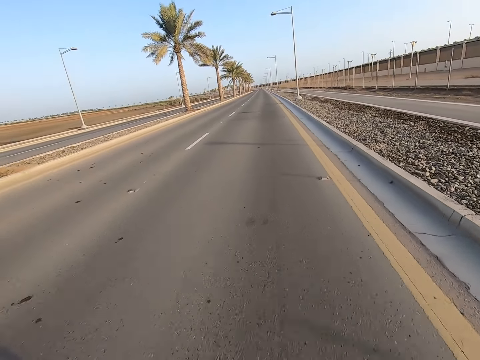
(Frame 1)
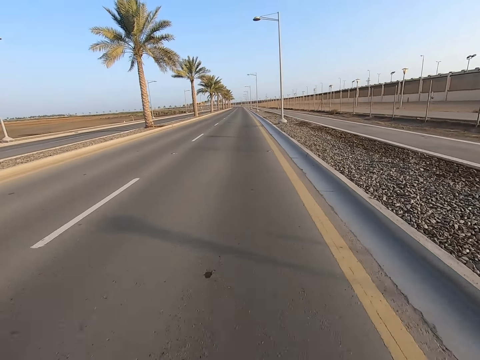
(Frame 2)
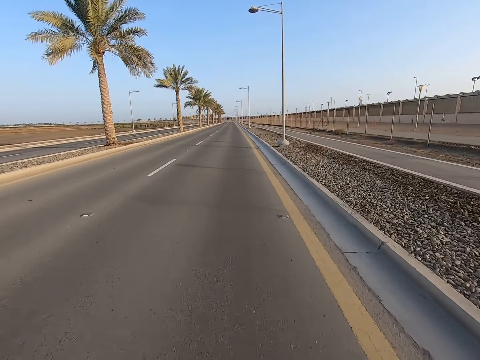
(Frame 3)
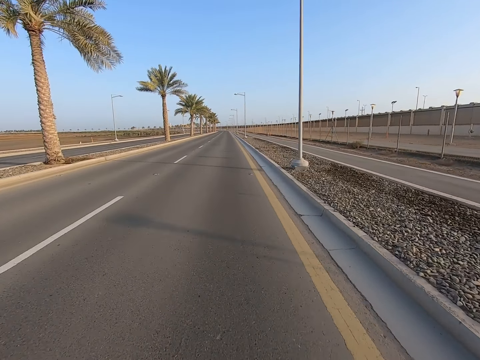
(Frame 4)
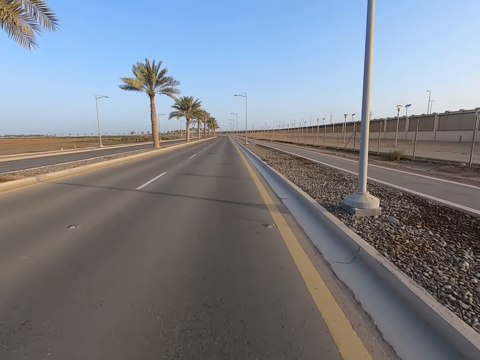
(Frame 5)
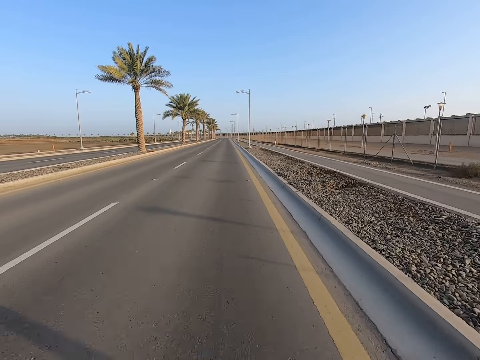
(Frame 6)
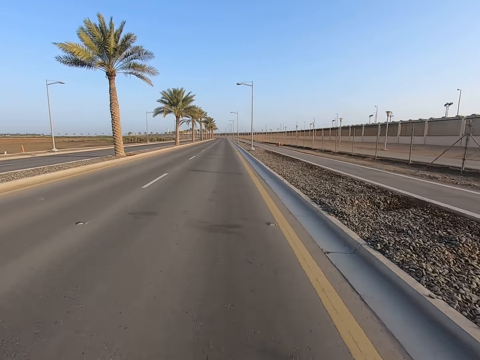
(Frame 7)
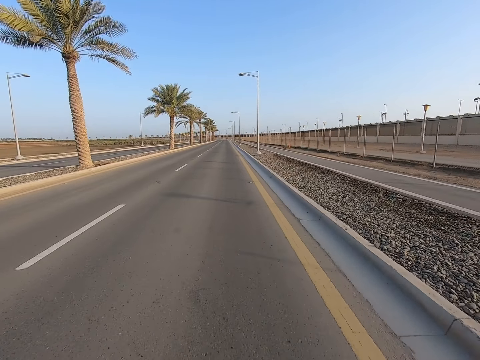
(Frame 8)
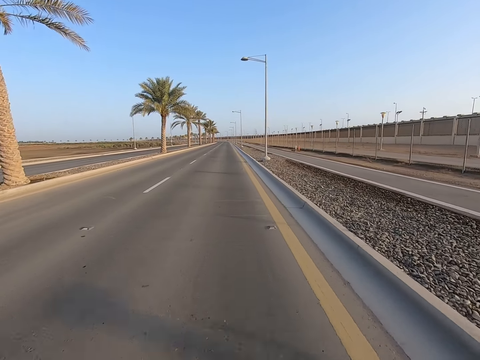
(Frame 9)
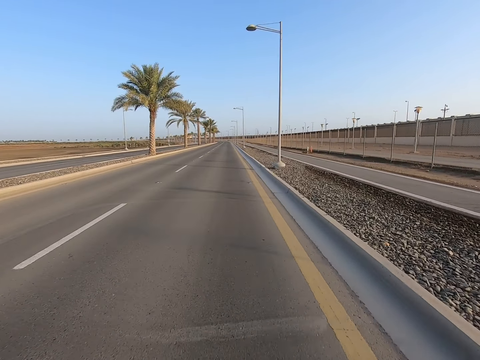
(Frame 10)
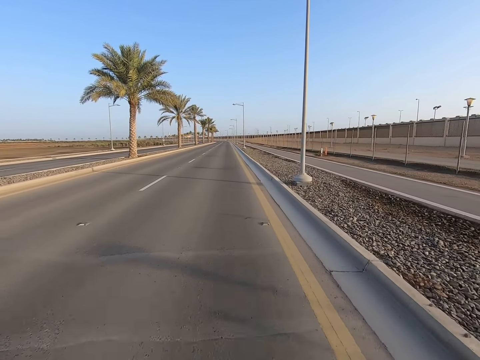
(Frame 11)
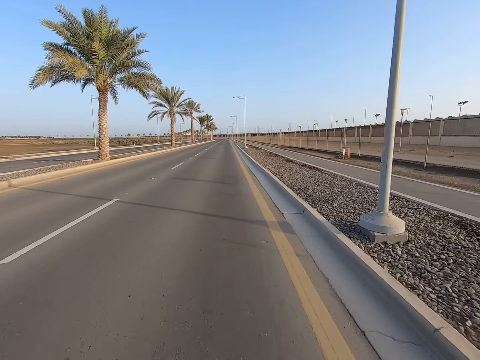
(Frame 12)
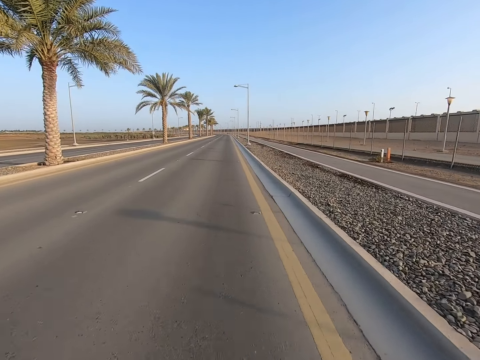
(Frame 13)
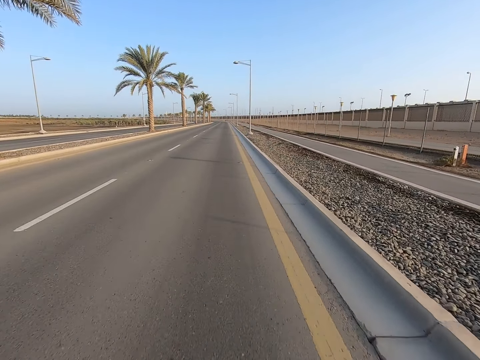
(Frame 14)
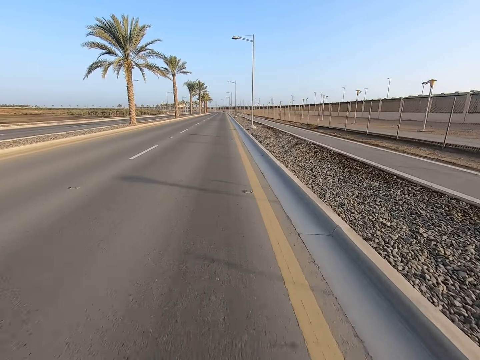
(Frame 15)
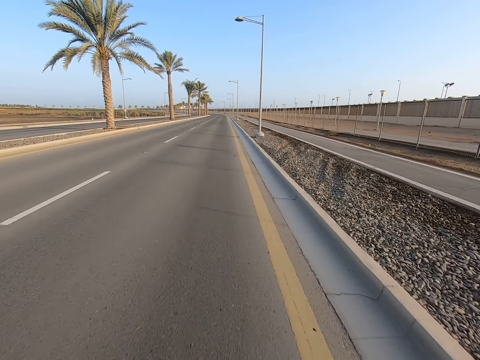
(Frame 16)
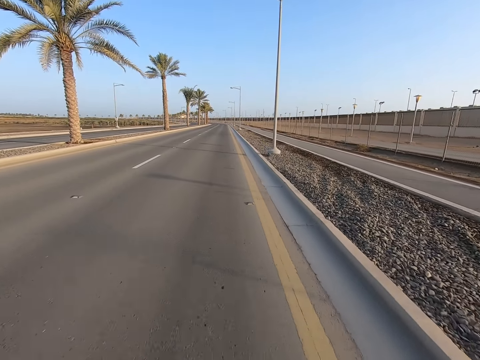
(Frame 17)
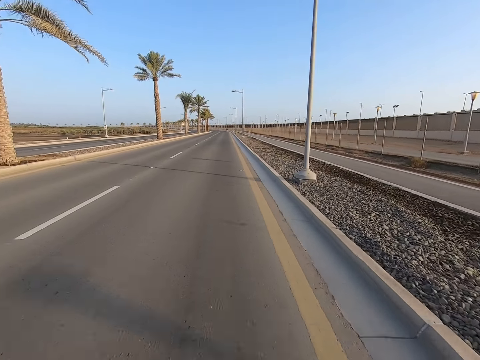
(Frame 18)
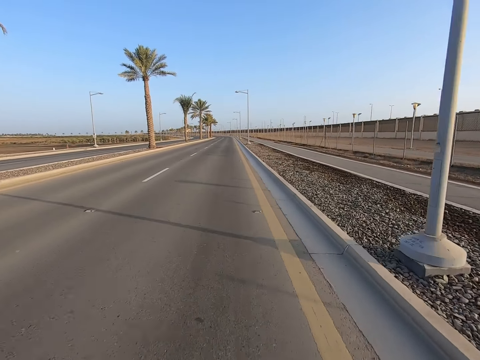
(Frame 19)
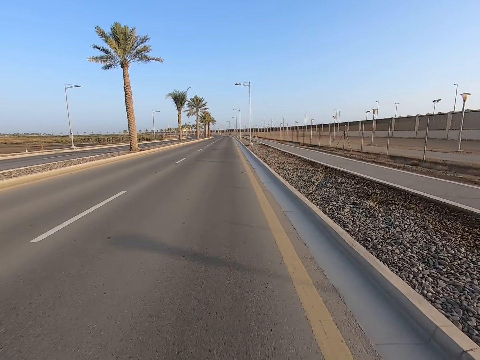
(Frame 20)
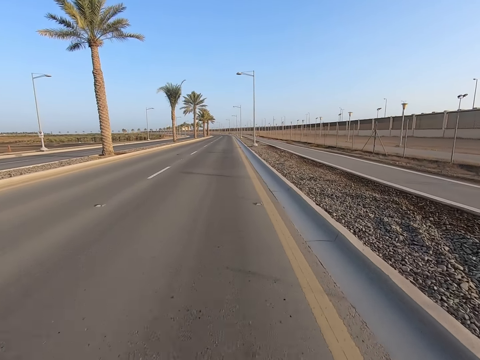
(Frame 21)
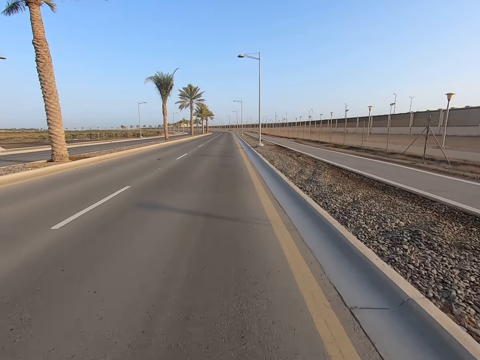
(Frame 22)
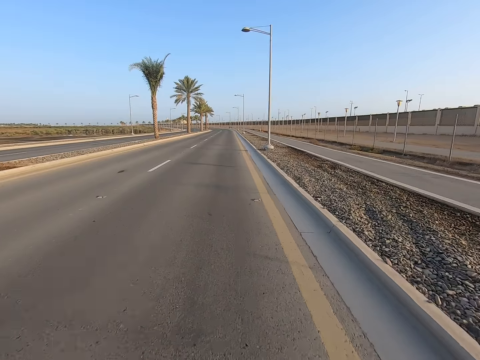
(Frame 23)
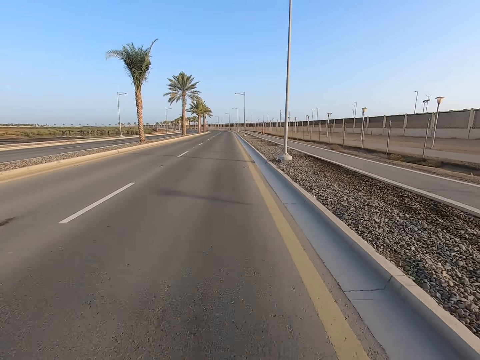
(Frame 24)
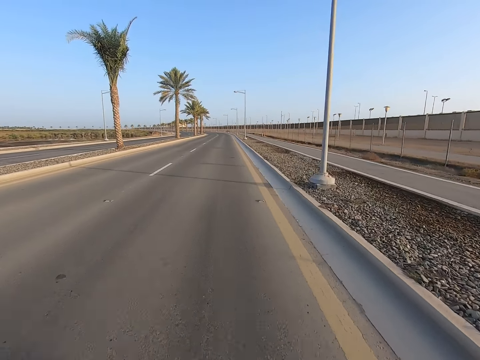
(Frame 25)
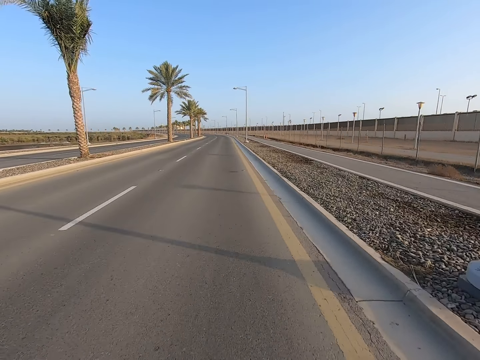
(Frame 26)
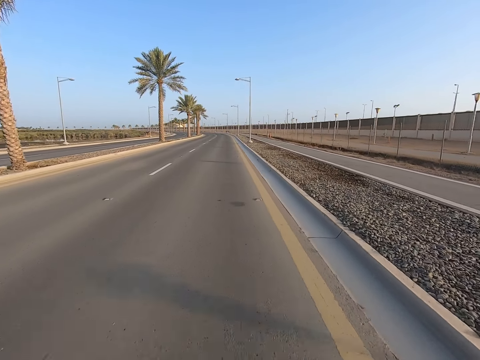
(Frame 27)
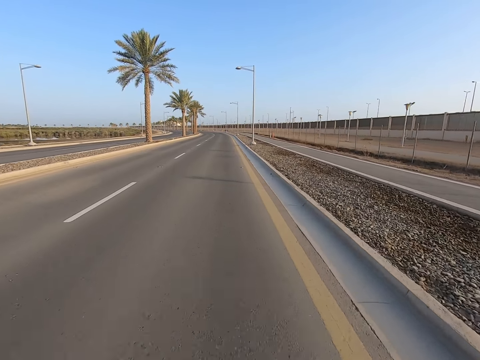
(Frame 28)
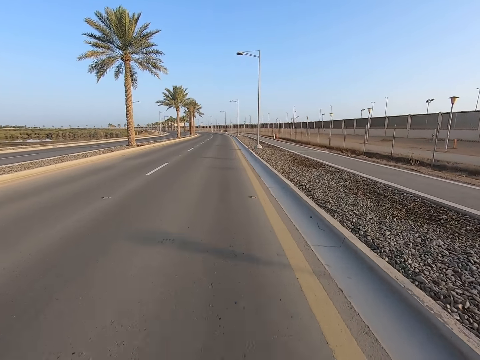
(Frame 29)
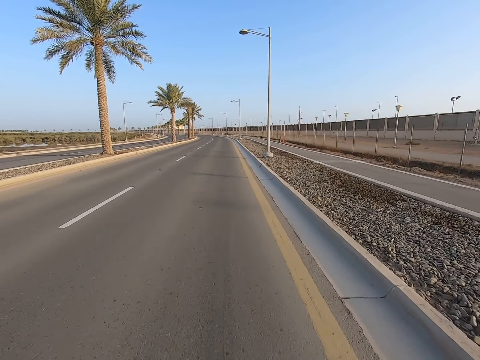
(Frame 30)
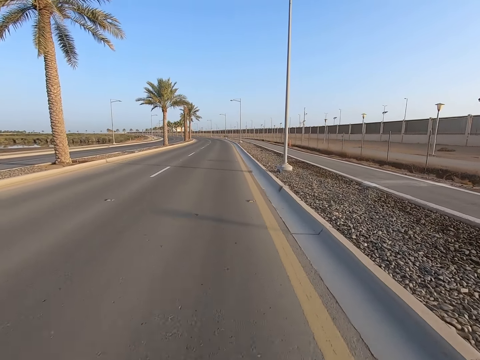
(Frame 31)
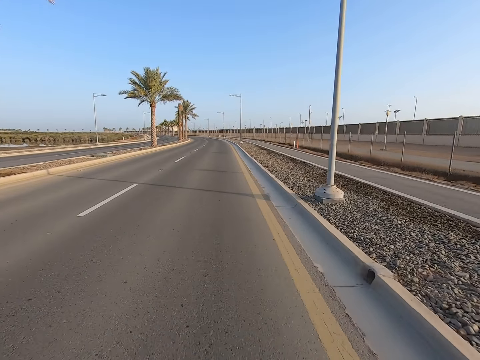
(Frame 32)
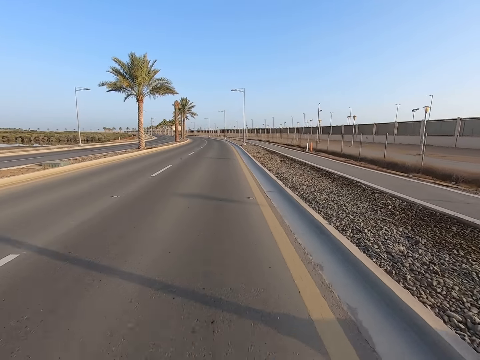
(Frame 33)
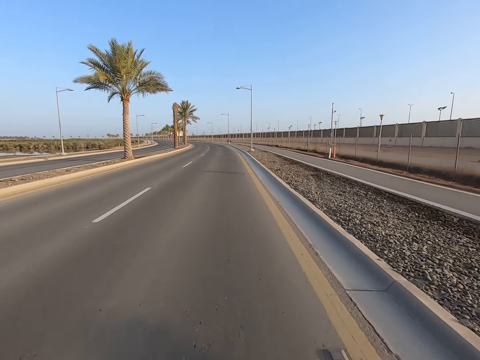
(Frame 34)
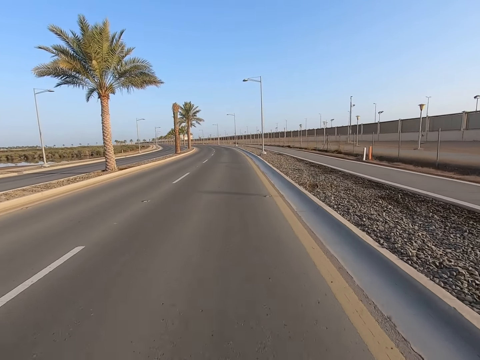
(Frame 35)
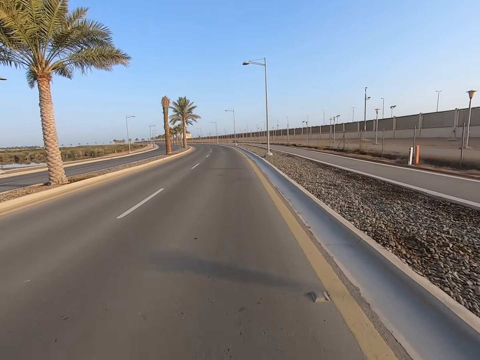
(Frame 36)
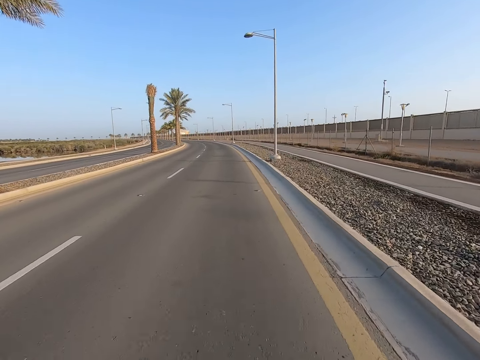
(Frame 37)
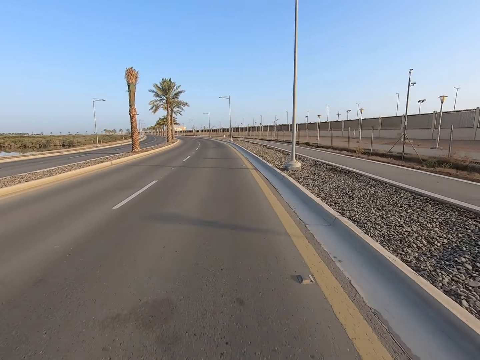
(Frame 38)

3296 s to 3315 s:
The camera wearer rides the bicycle on the road. They look at the streetlights on the road side. They look at the palm trees on the road.

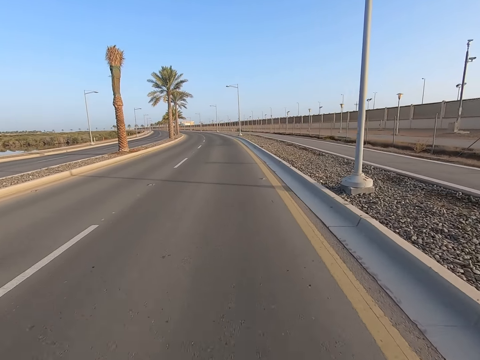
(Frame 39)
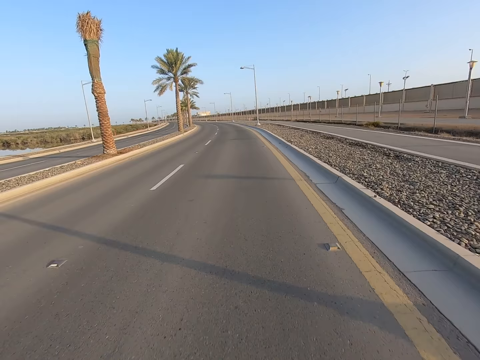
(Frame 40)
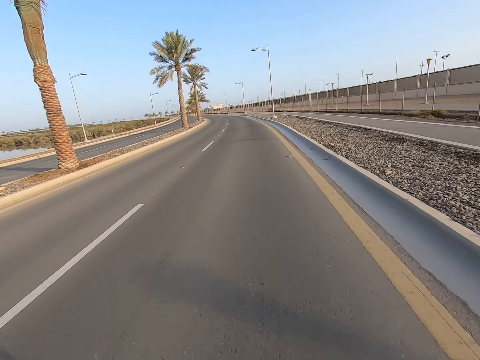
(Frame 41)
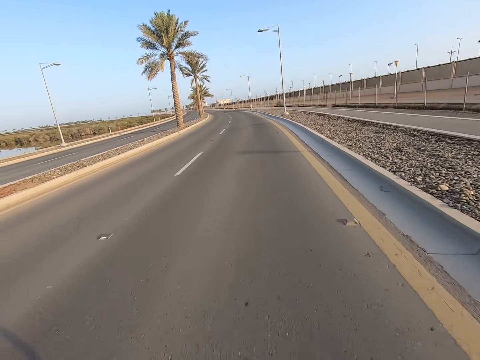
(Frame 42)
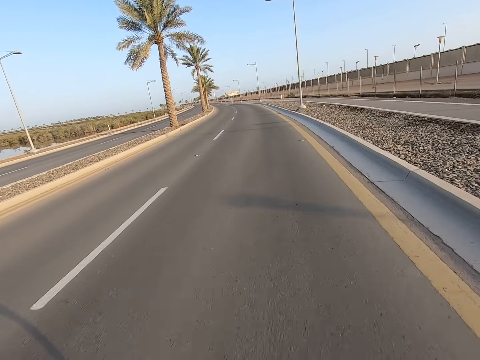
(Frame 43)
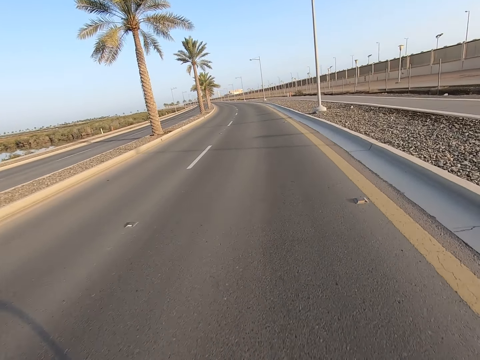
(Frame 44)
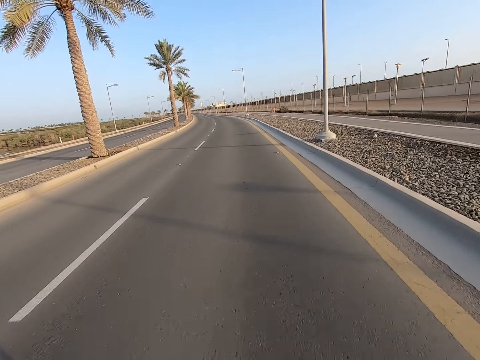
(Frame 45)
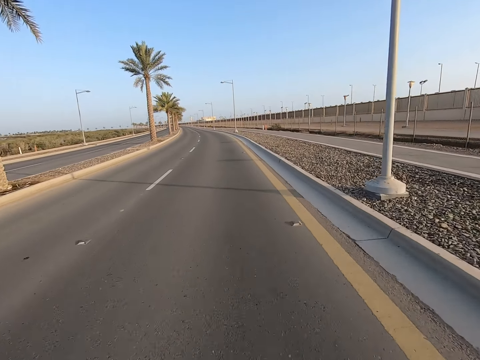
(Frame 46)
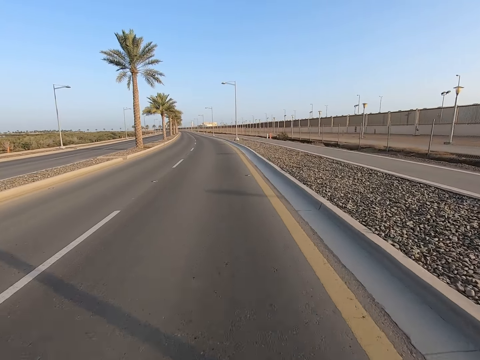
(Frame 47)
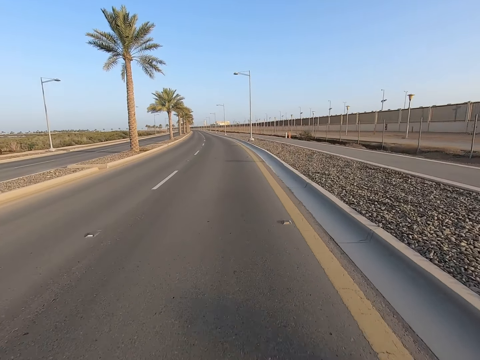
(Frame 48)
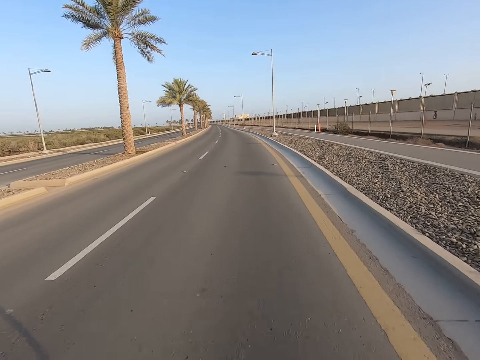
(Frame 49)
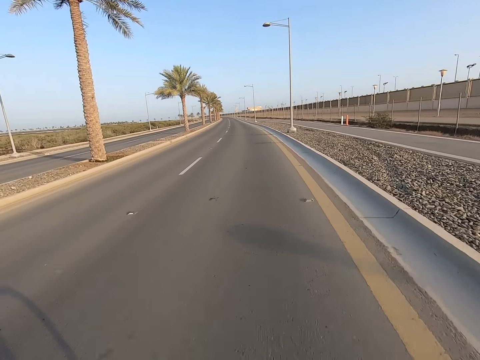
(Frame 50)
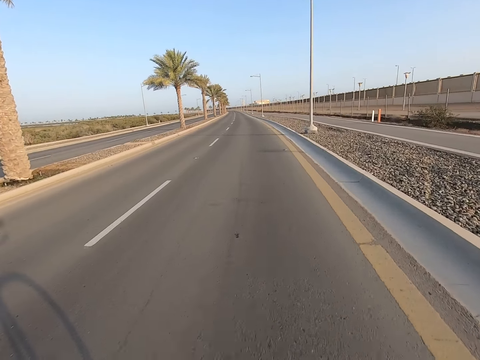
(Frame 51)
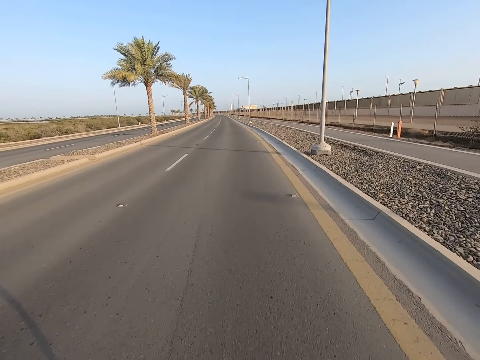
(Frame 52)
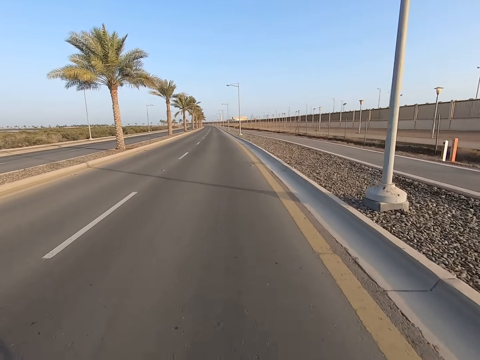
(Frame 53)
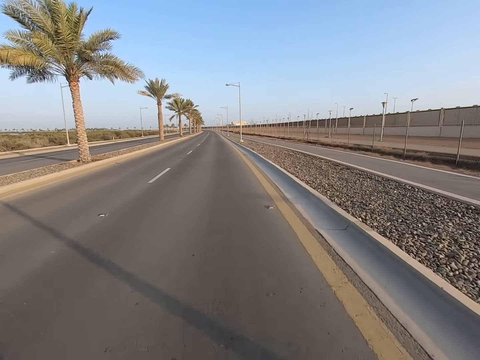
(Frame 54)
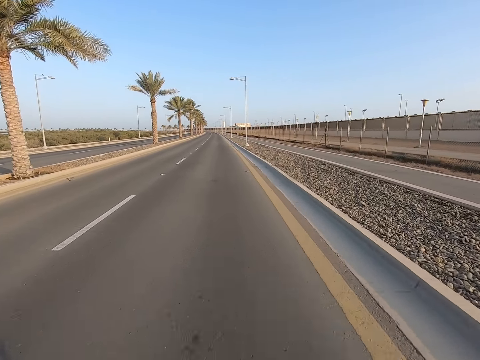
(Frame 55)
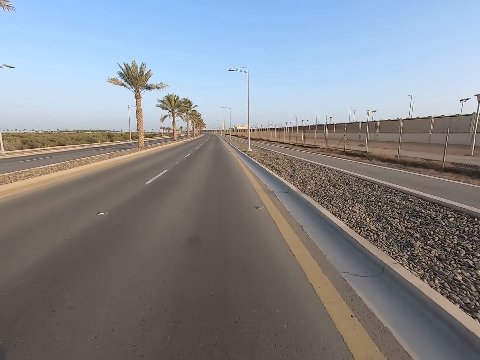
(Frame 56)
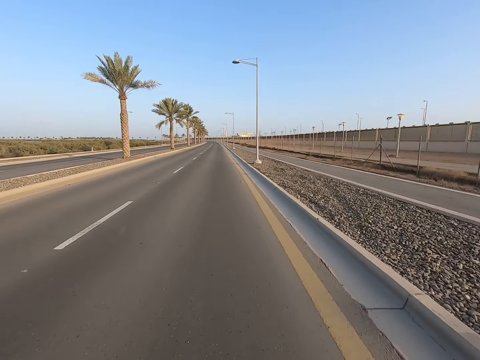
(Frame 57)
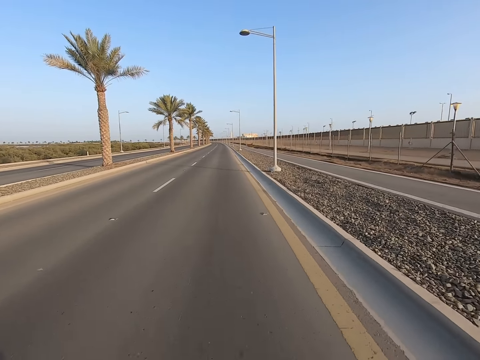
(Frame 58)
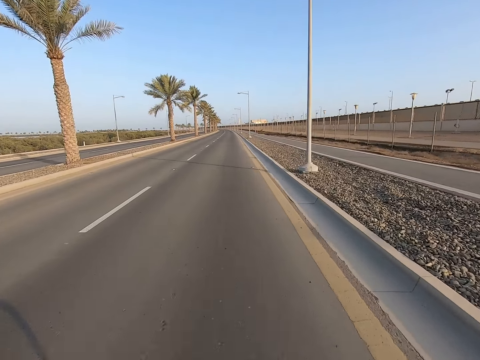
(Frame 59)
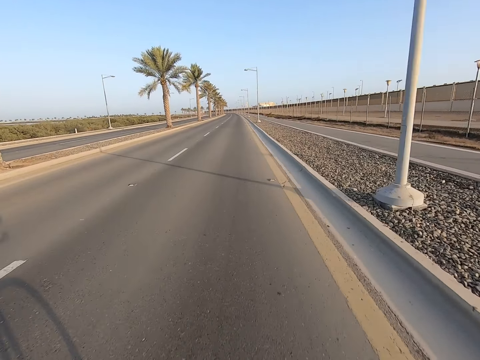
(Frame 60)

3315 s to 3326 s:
The camera wearer rides the bicycle on the road.
